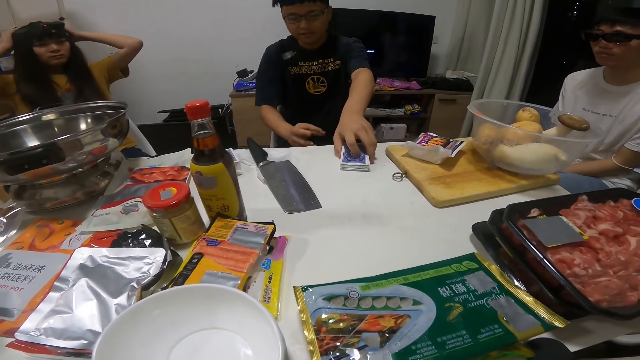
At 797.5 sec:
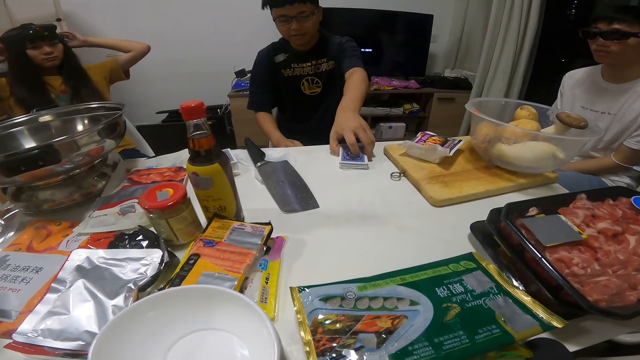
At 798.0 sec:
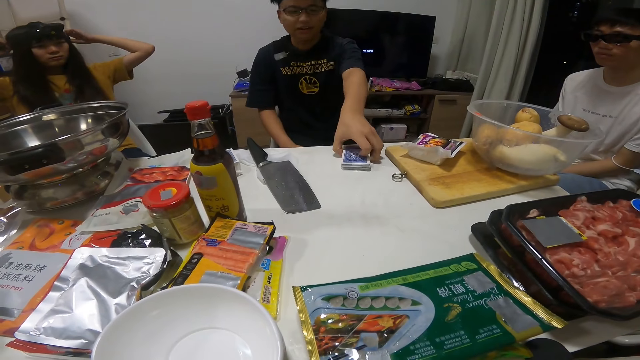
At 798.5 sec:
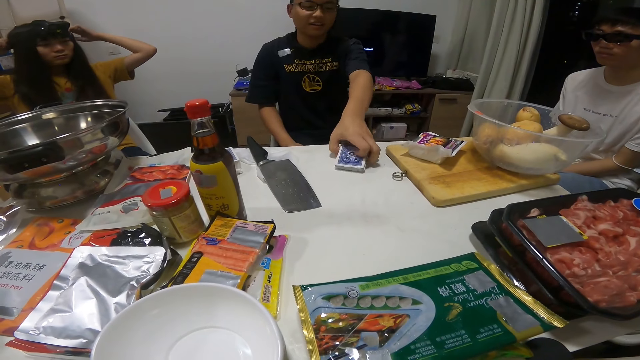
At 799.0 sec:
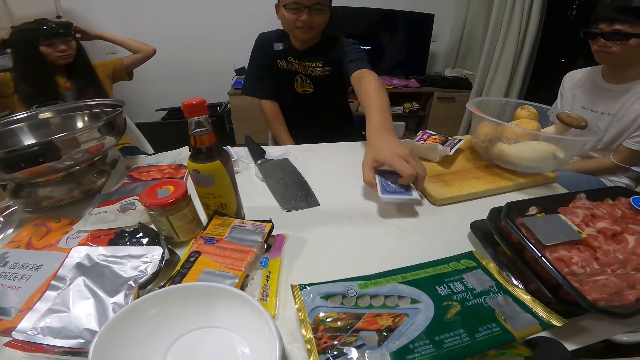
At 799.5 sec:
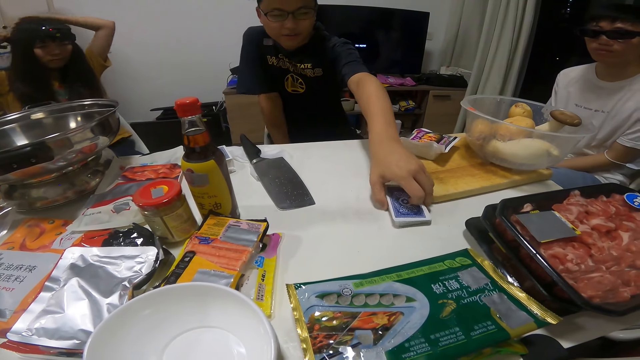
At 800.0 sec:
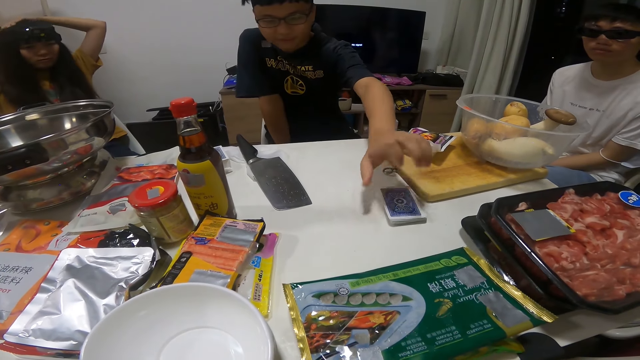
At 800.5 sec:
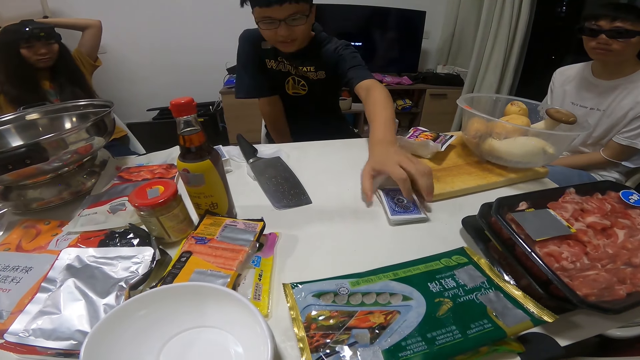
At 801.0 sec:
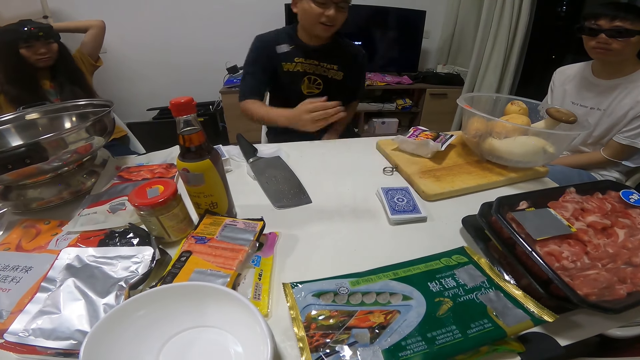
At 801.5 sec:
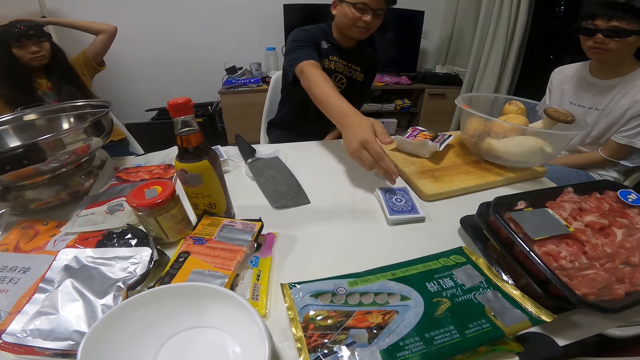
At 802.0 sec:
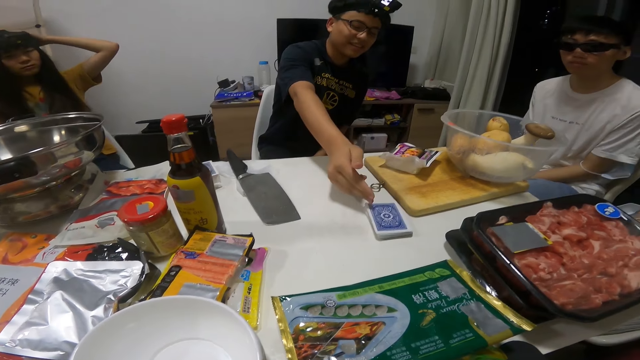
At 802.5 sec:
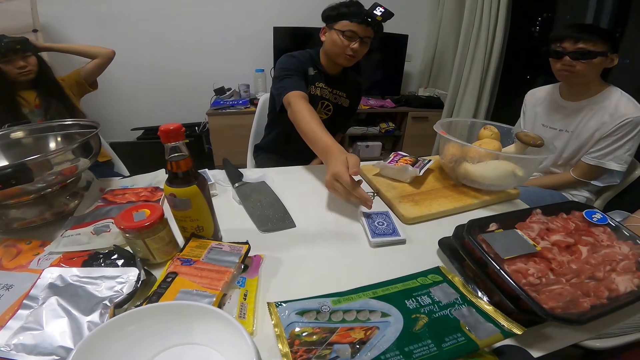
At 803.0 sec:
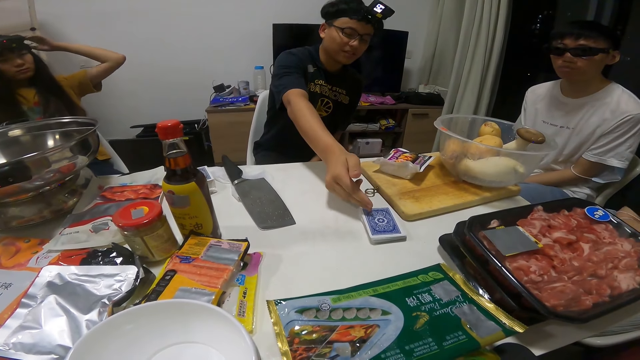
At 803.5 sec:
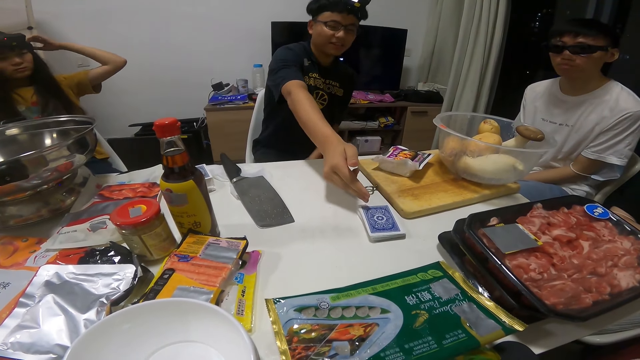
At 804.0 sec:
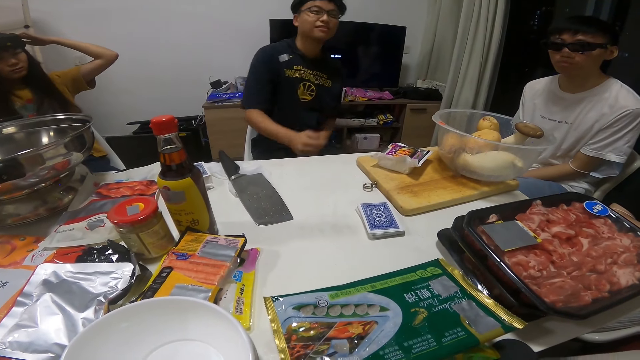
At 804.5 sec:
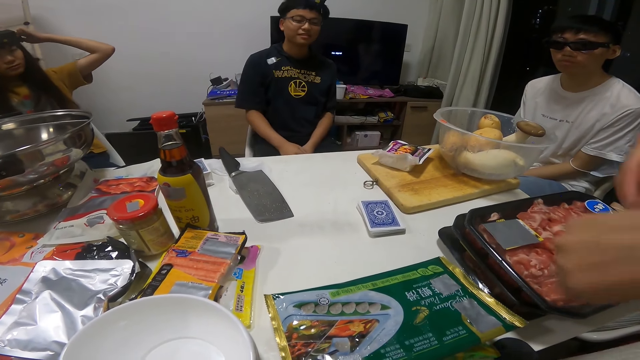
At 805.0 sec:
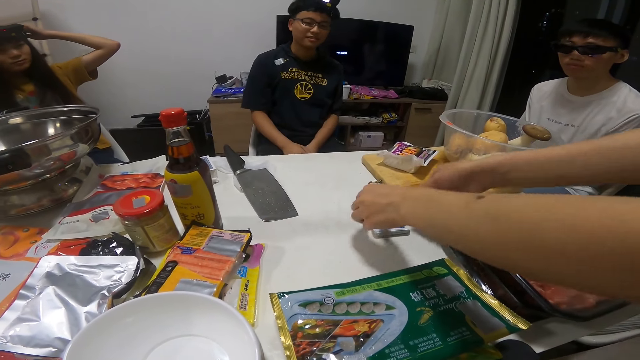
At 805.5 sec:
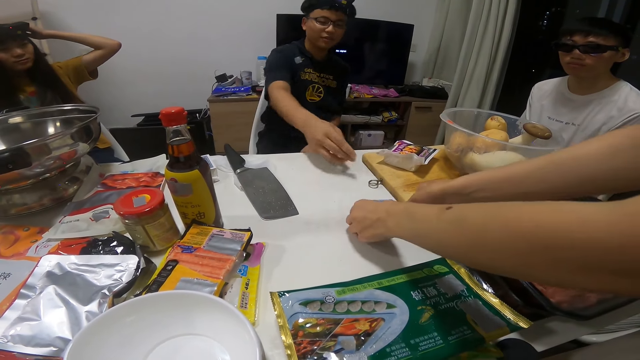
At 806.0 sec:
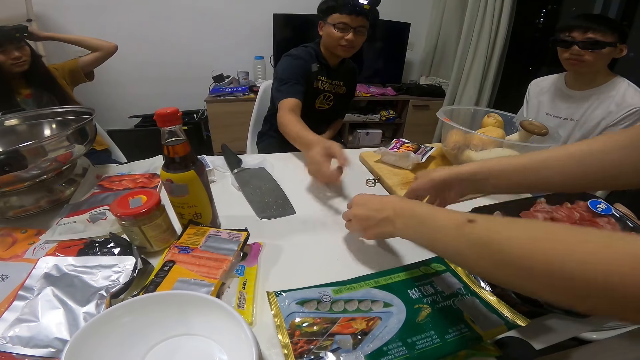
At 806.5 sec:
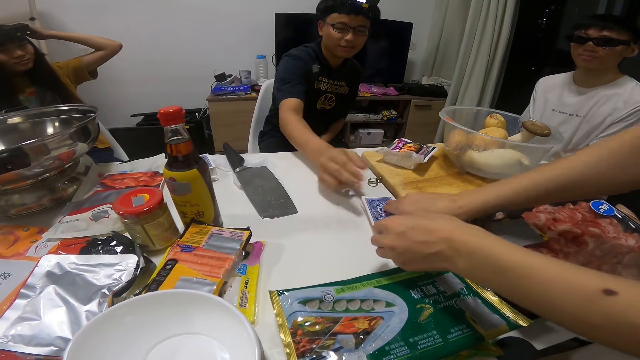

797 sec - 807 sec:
The man drops the deck of playing cards face down on the table with his left hand. A woman touches the deck of face down playing cards on the table with both hands.

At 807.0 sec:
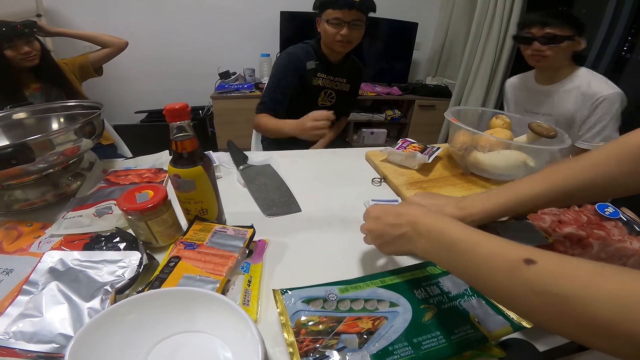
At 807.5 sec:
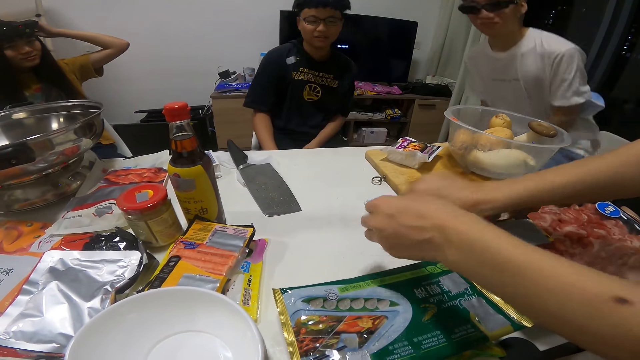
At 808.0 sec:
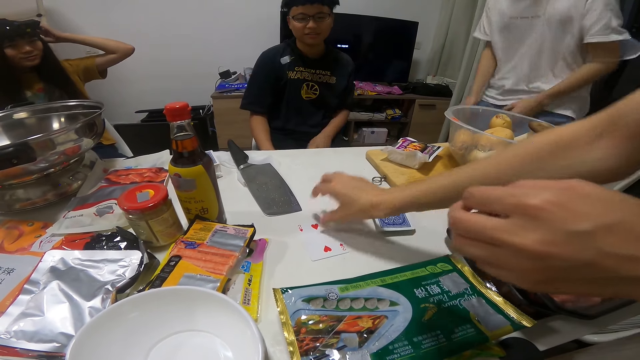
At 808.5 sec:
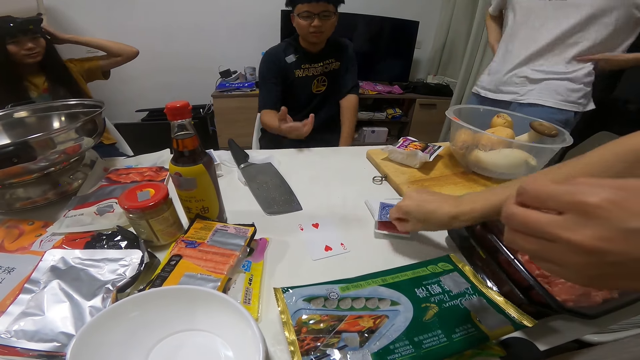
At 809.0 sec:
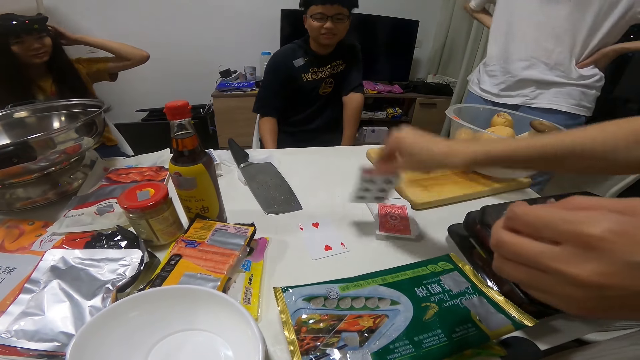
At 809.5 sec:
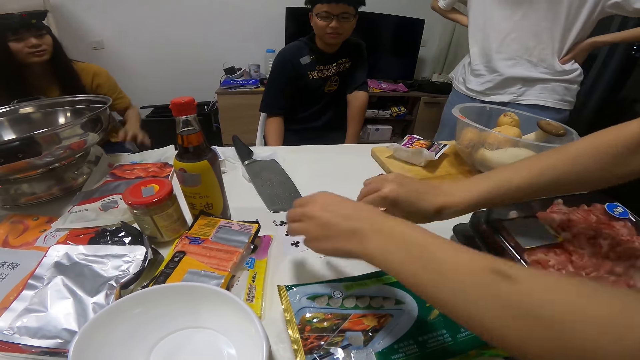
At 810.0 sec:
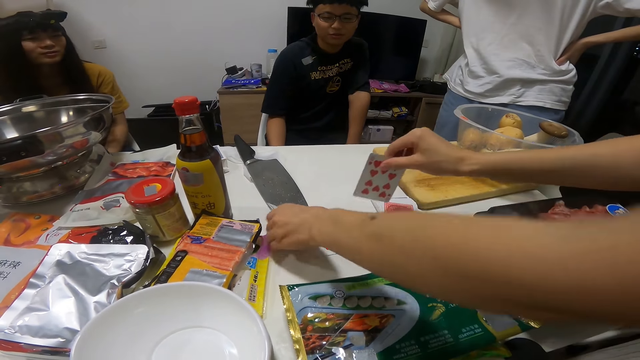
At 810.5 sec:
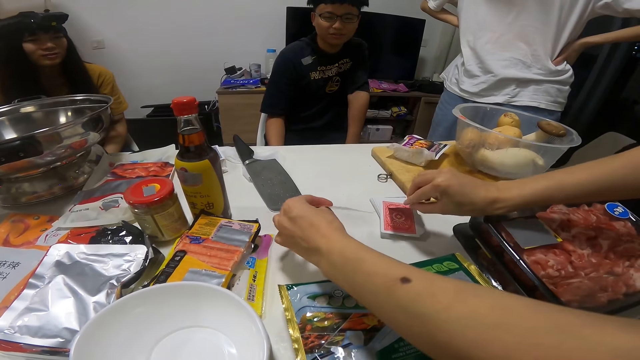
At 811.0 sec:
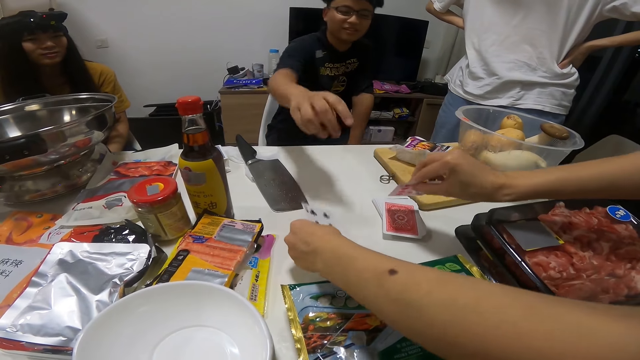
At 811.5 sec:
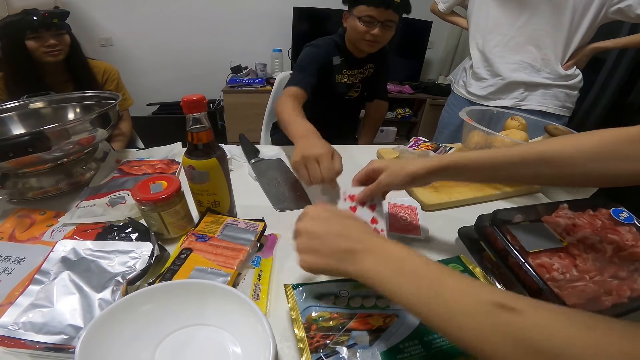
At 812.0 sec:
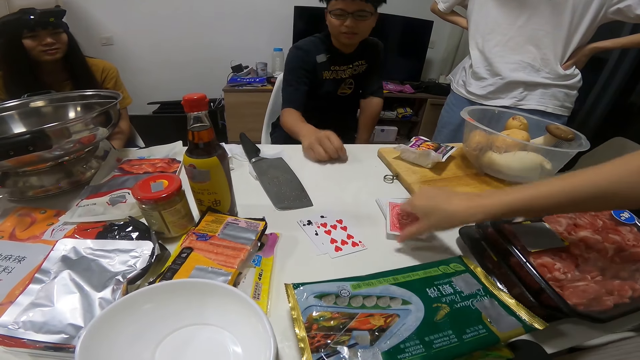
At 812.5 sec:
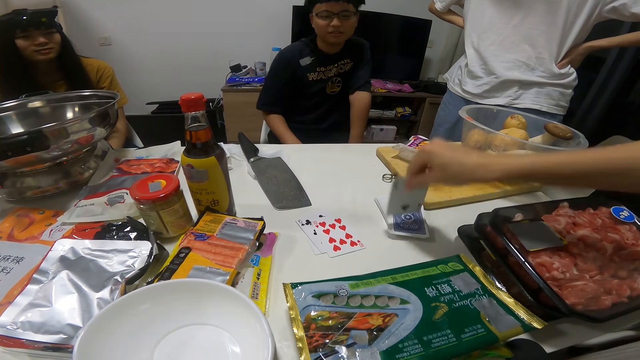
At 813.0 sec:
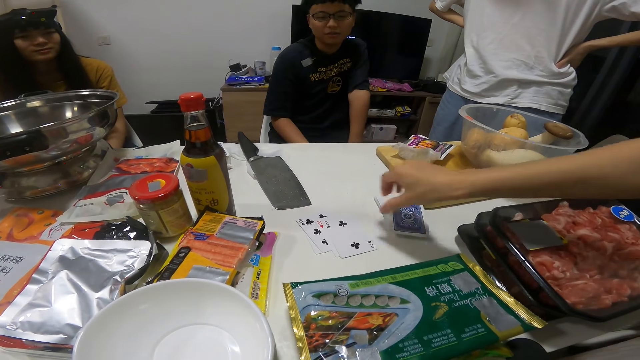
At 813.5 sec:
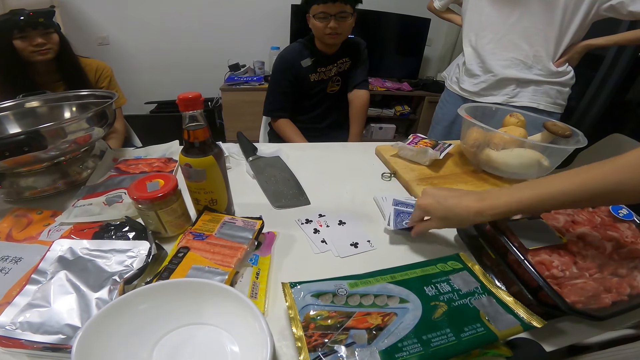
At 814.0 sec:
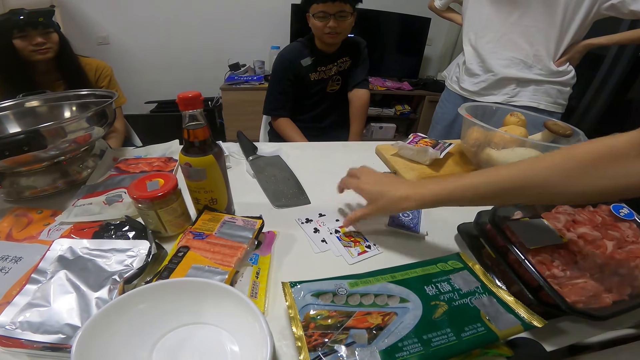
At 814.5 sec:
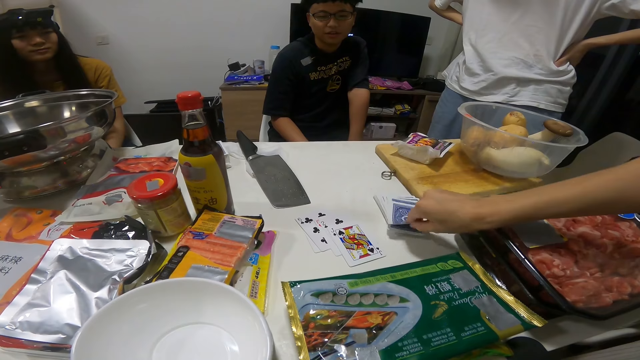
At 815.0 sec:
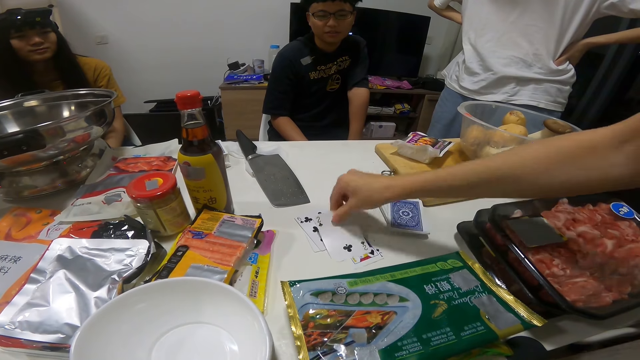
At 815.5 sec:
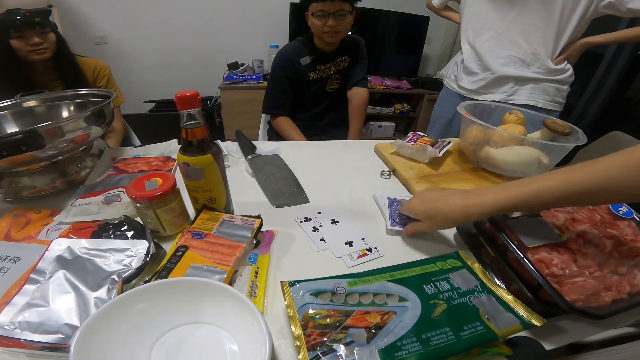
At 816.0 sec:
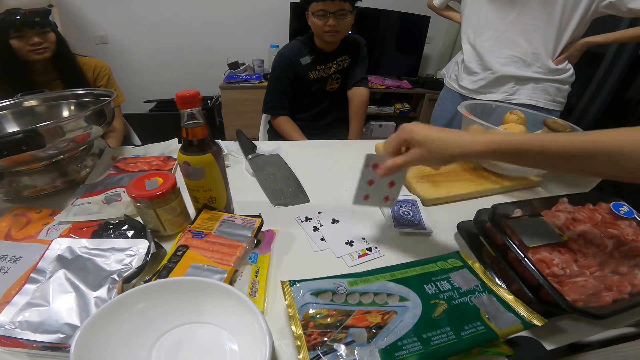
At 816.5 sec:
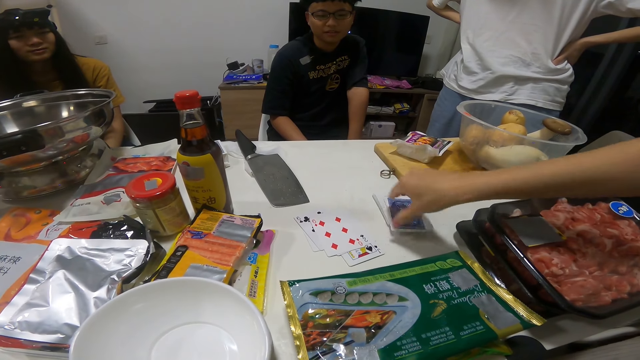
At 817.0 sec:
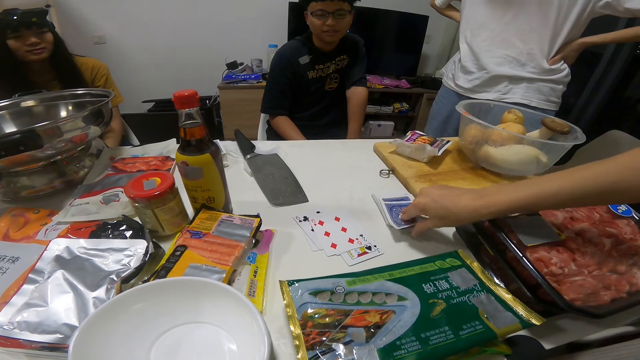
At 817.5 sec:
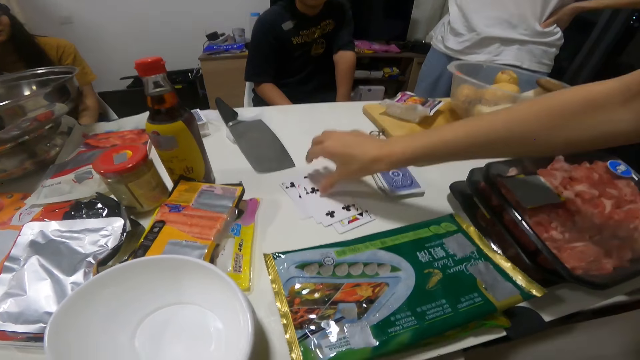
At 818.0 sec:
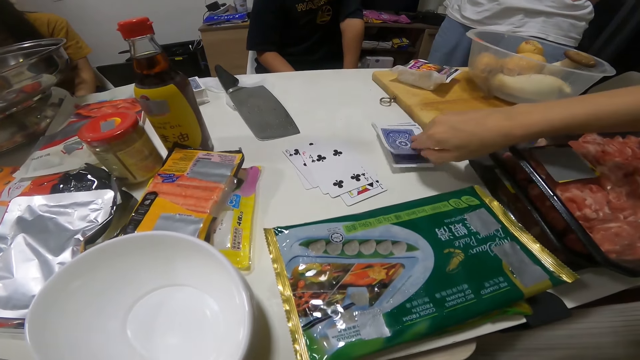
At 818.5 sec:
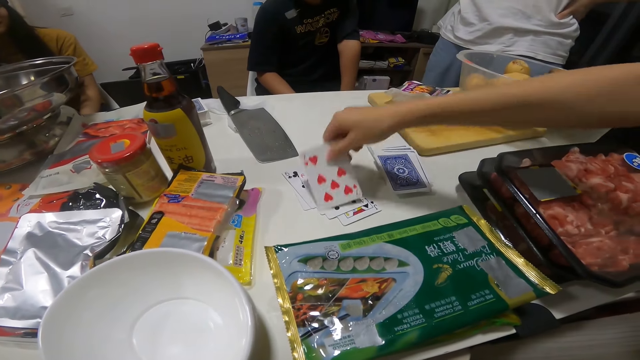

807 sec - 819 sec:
A woman picks a playing card from the deck of face down playing cards on the table with her right hand. She drops the playing card in her right hand face up on the table. She picks a playing card from the deck of face down playing cards on the table with her right hand. She drops the playing card in her right hand face up on the table. She holds another playing card face down in her right hand. She picks up the face up playing card from the table with her left hand. She drops the playing card in her left hand face up on the face up playing card on the table. She drops the playing card in her right hand face up on the face up playing card on the table. She picks a playing card from the deck of face down playing cards on the table with her right hand. She drops the playing card in her right hand face up on the face up playing cards on the table. She picks a playing card from the deck of face down playing cards on the table with her right hand. She drops the playing card in her right hand face up on the face up playing cards on the table. She picks a playing card from the deck of face down playing cards on the table with her right hand. She drops the playing card in her right hand face up on the face up playing cards on the table. She picks a playing card from the deck of face down playing cards on the table with her right hand. She drops the playing card in her right hand face up on the face up playing cards on the table. She picks a playing card from the deck of face down playing cards on the table with her right hand. She drops the playing card in her right hand face up on the face up playing cards on the table. She picks a playing card from the deck of face down playing cards on the table with her right hand. She drops the playing card in her right hand face up on the face up playing cards on the table.
